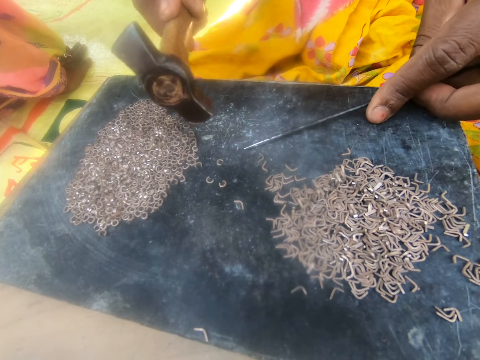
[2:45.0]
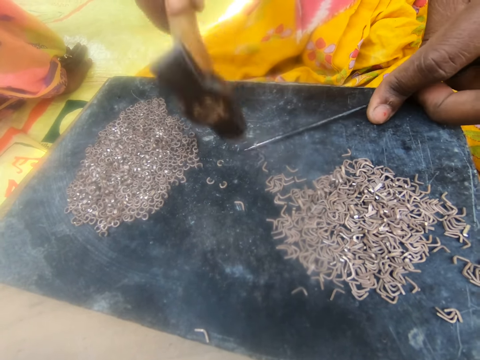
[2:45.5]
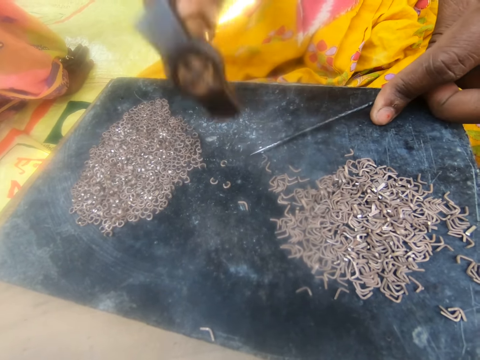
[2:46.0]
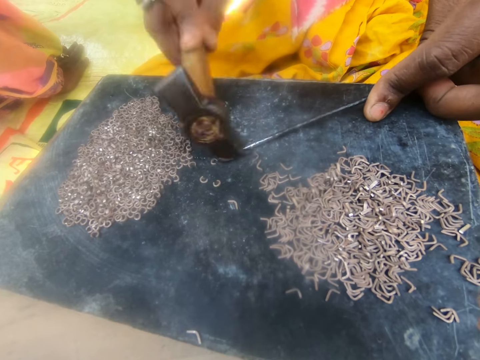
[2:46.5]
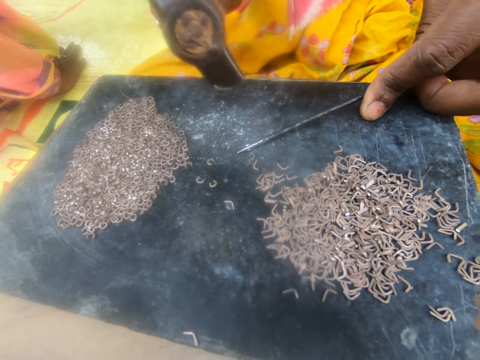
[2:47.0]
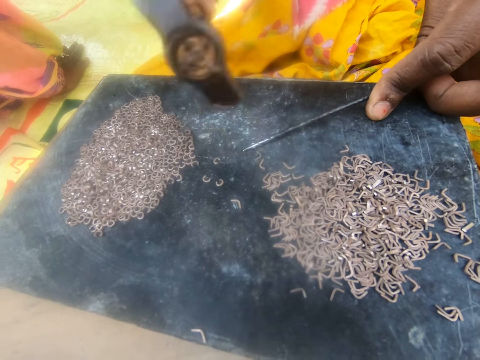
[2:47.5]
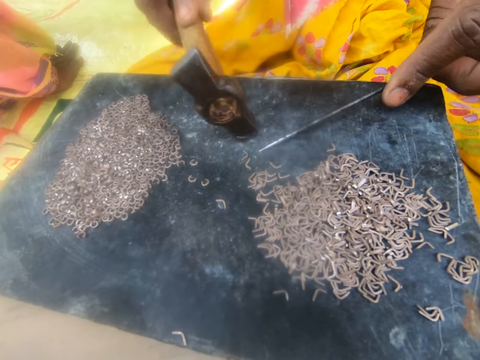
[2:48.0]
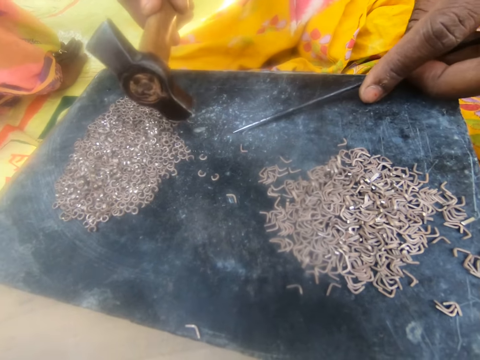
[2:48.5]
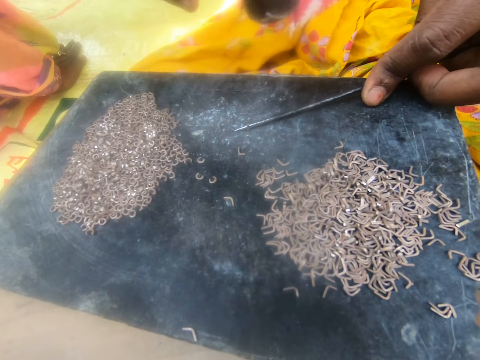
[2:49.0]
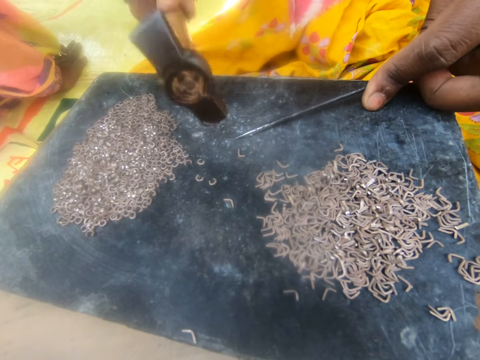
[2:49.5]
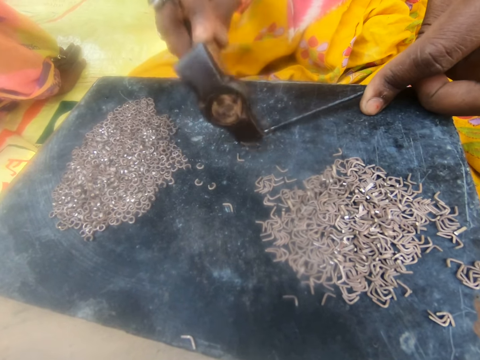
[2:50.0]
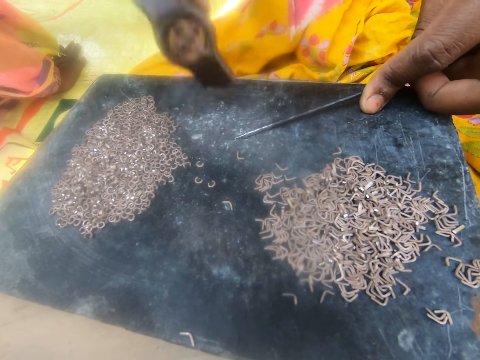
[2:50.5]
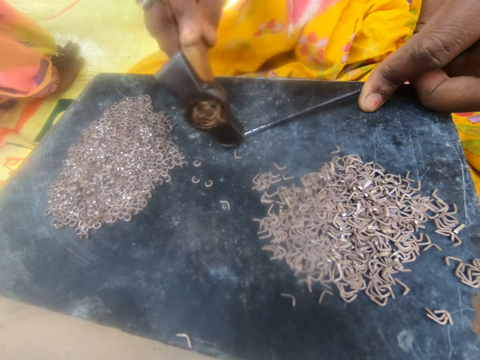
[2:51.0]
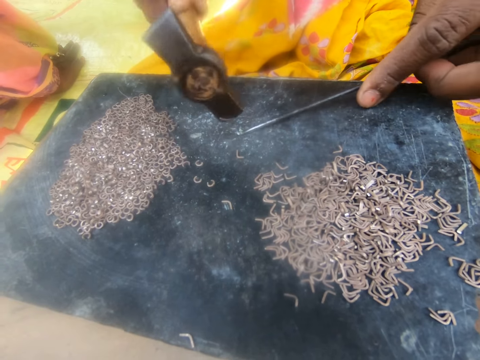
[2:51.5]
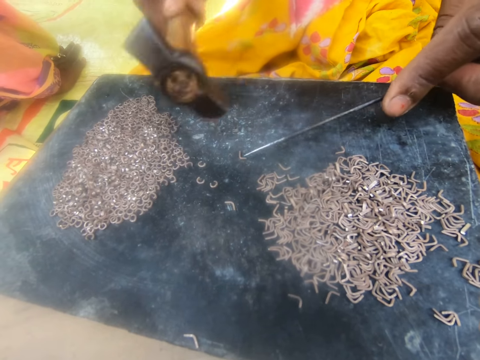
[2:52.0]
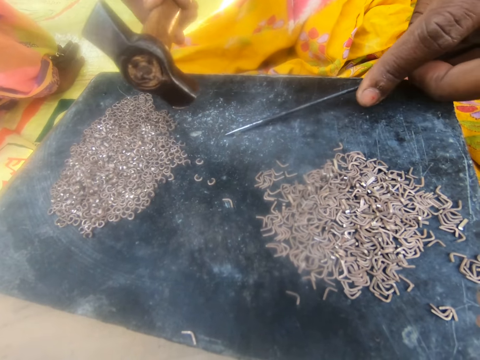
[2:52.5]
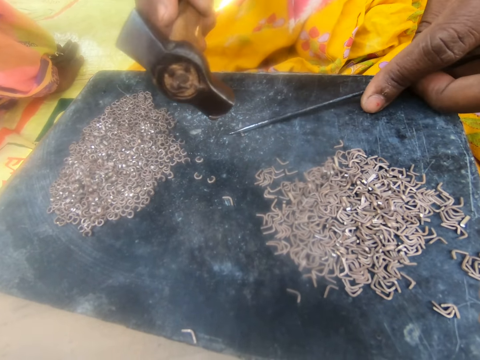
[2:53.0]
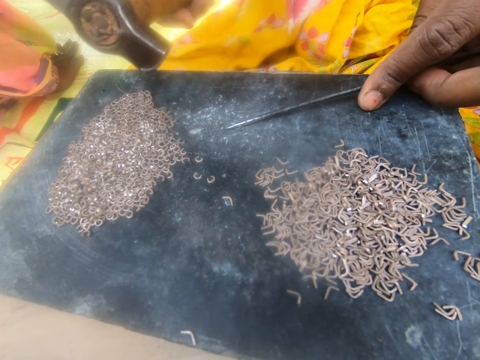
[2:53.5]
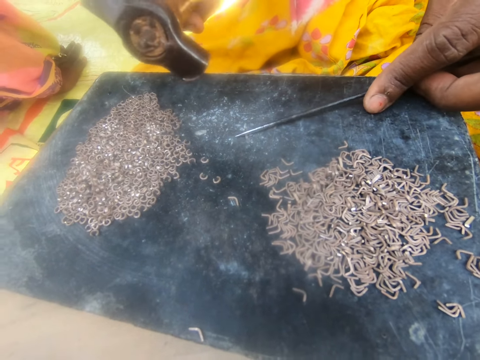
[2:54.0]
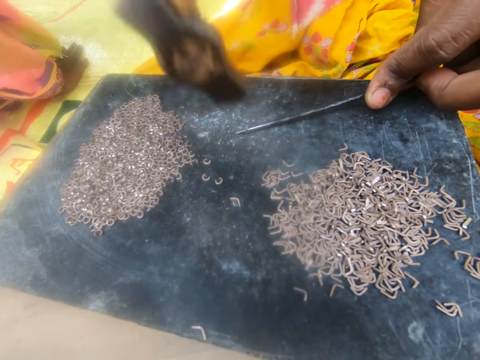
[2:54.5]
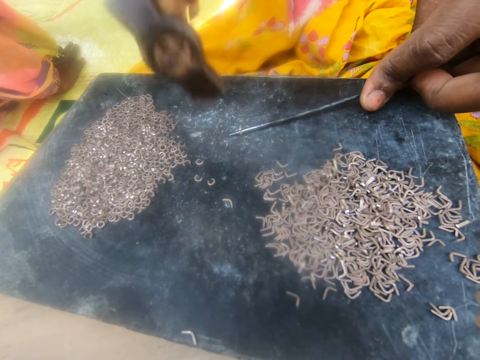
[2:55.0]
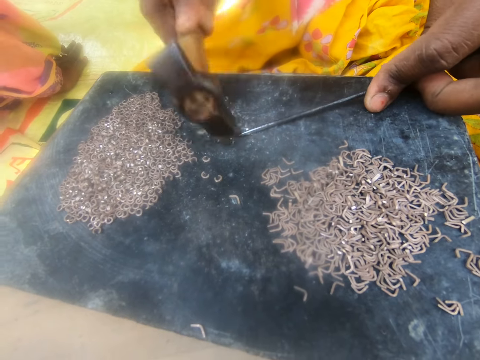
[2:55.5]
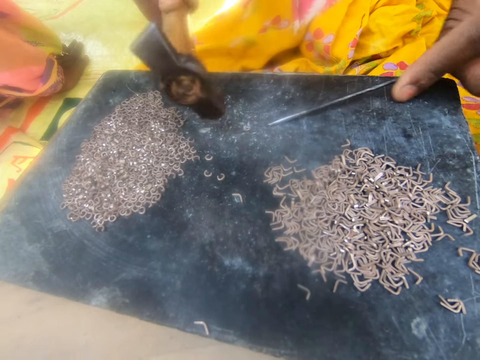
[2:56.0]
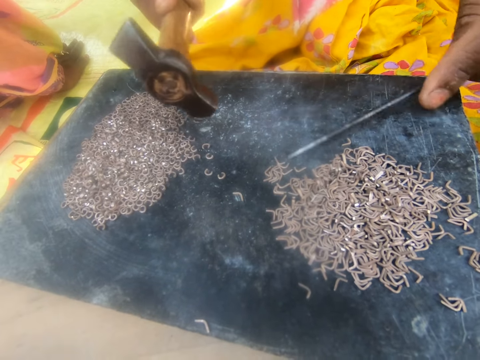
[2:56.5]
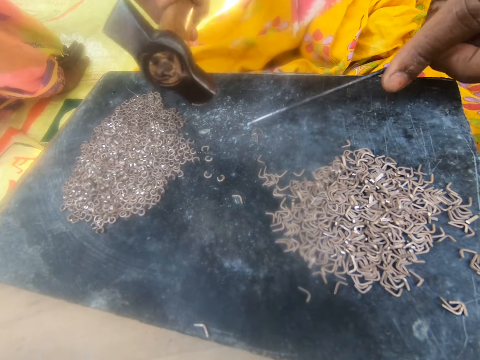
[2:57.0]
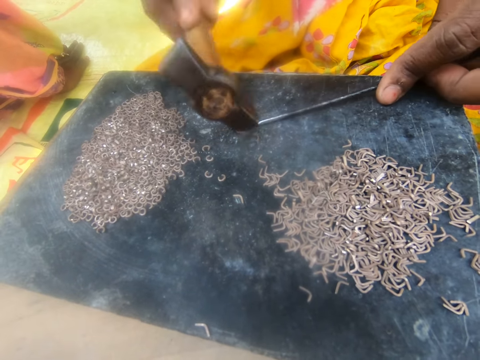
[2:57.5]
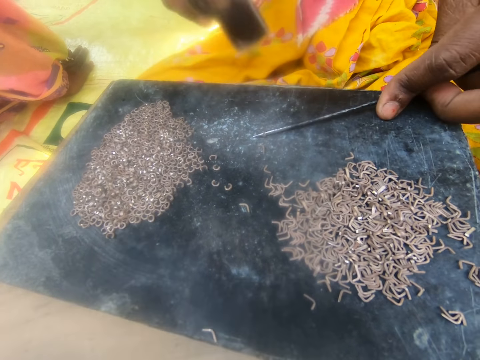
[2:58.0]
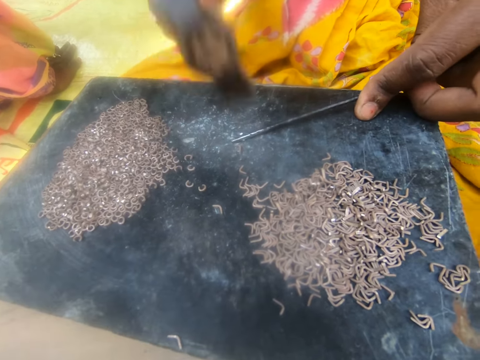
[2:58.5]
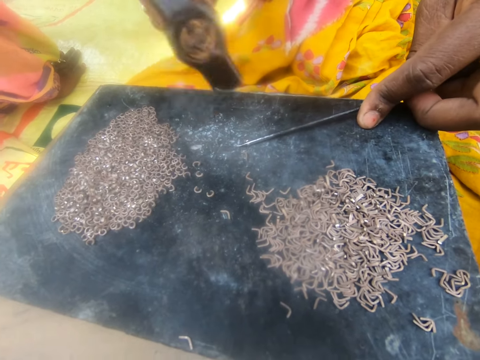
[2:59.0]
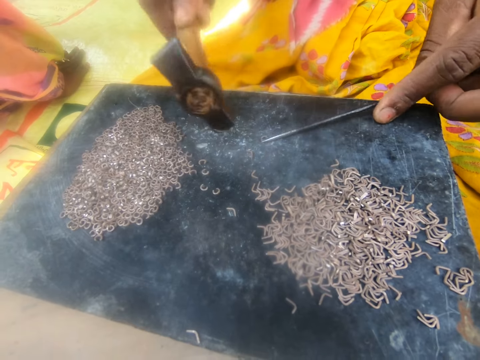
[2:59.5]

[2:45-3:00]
The camera wearer pulls another piece of metal. A lady moves the bent pin on the board with the hammer, picks up a pin on the board with the needle, and presses the needle on the pin. The camera wearer bends the piece of metal. The lady bends the metal pin with the hammer. The camera wearer pulls another piece of metal. The lady moves the bent pin on the board with the hammer, picks up a pin on the board with the needle, and presses the needle on the pin. The camera wearer bends the piece of metal. The lady bends the metal pin with the hammer and moves the bent pin on the board with the hammer. The camera wearer pulls another piece of metal. The lady picks up a pin on the board with the needle and presses the needle on the pin. The camera wearer bends the piece of metal. The lady bends the metal pin with the hammer and moves the bent pin on the board with the hammer. The camera wearer pulls another piece of metal. The lady picks up a pin on the board with the needle and presses the needle on the pin. The camera wearer bends the piece of metal. The lady bends the metal pin with the hammer.

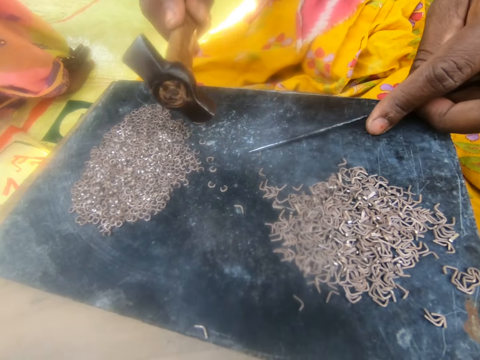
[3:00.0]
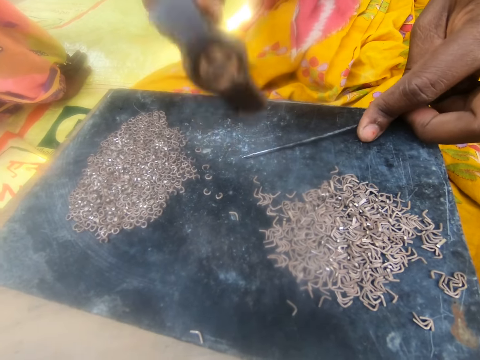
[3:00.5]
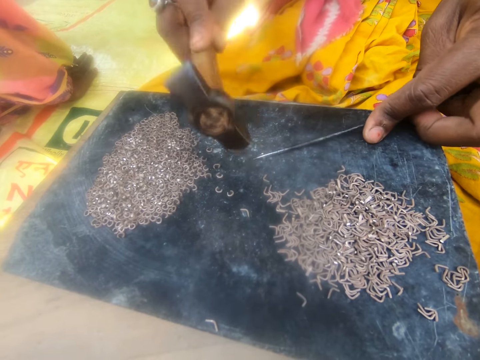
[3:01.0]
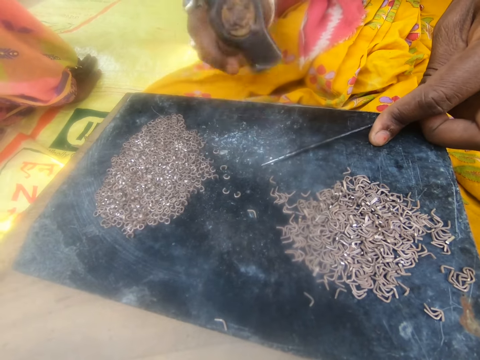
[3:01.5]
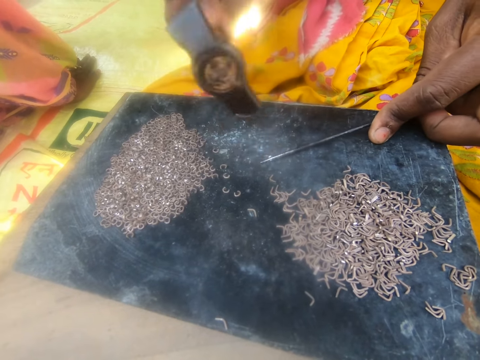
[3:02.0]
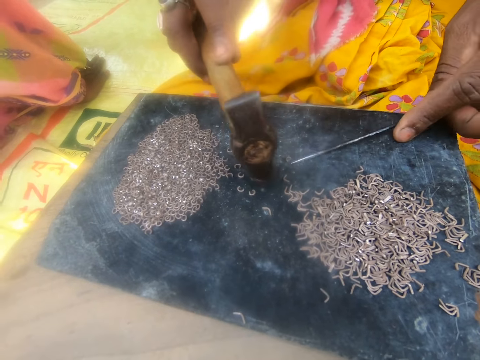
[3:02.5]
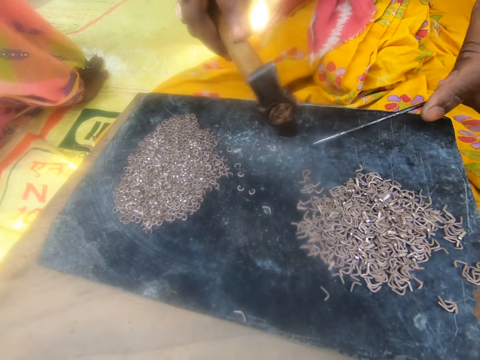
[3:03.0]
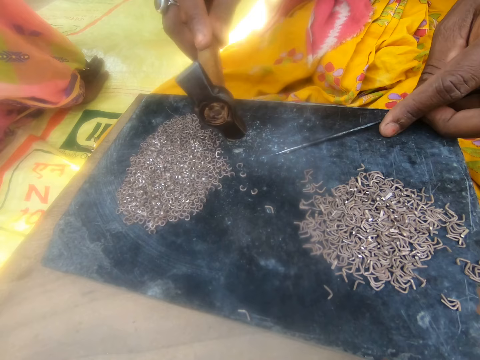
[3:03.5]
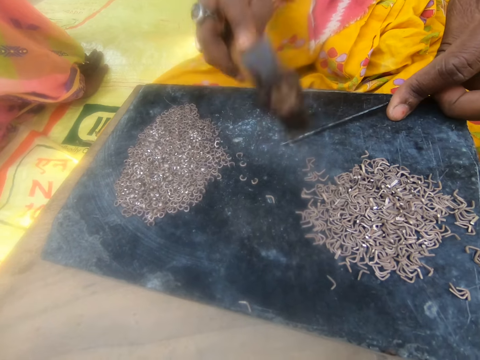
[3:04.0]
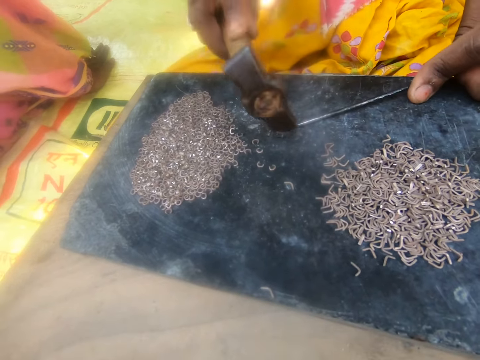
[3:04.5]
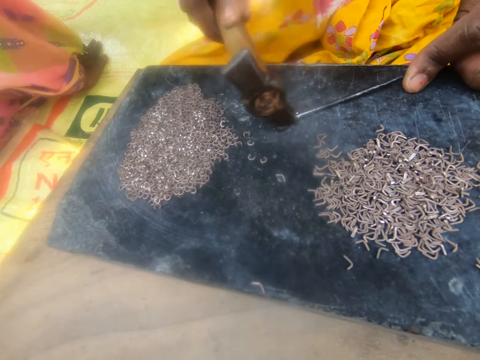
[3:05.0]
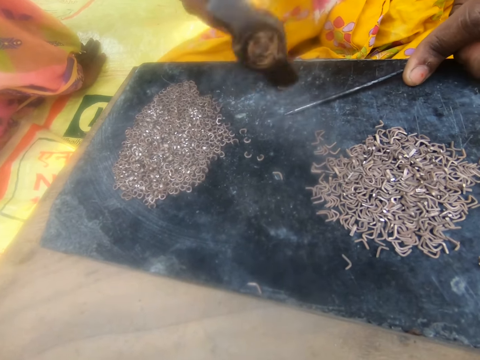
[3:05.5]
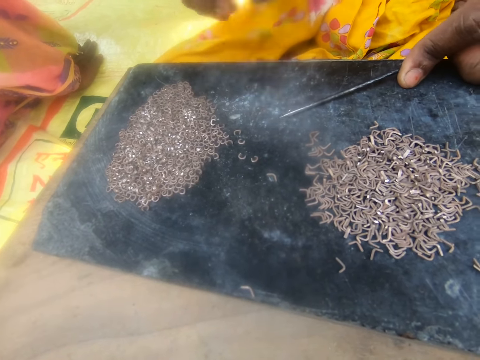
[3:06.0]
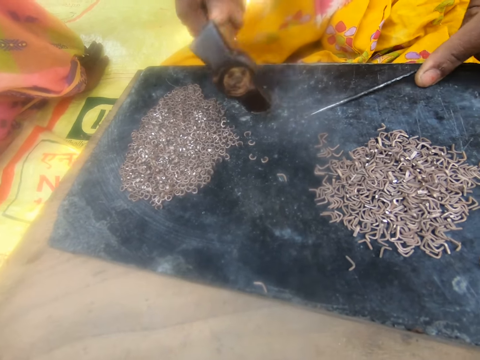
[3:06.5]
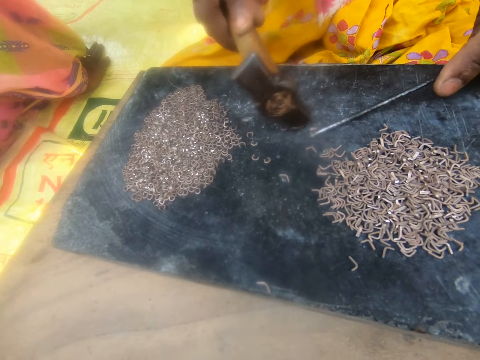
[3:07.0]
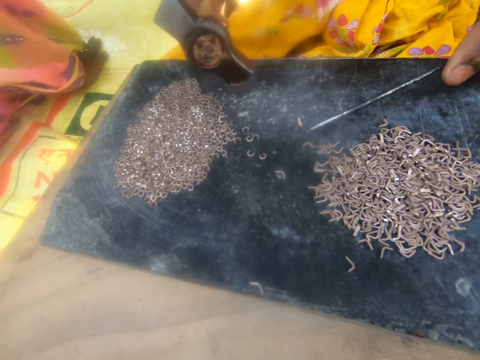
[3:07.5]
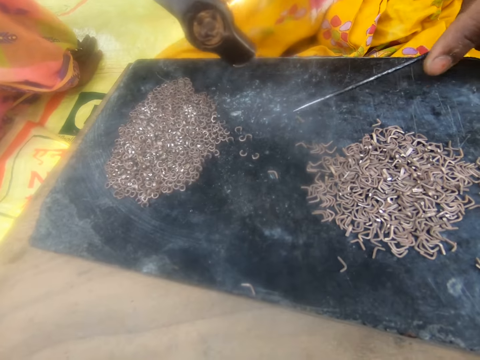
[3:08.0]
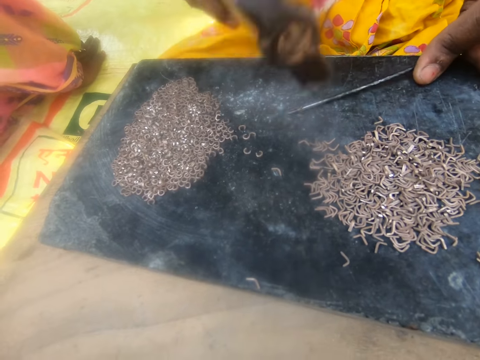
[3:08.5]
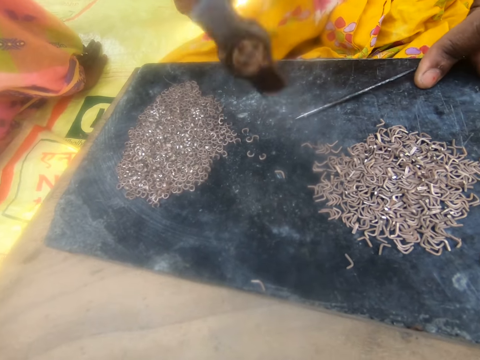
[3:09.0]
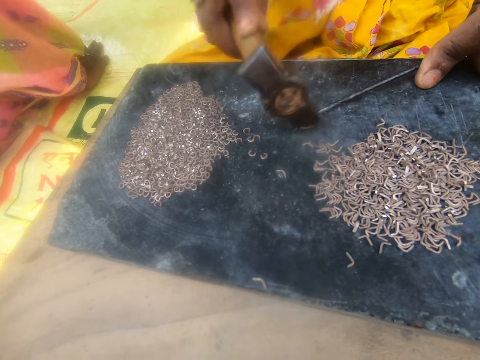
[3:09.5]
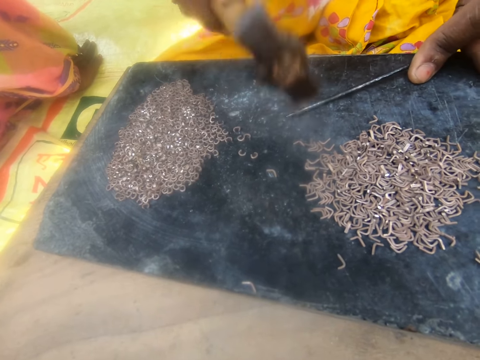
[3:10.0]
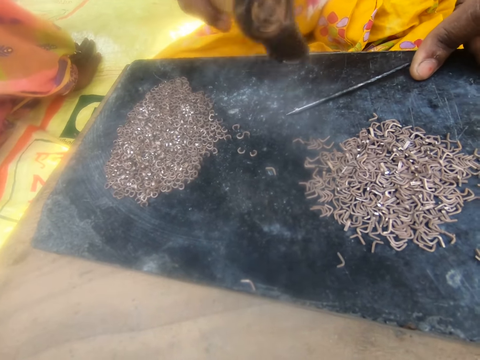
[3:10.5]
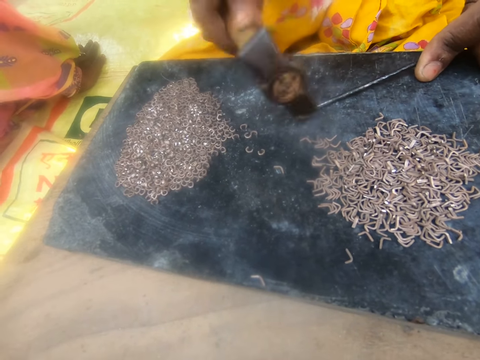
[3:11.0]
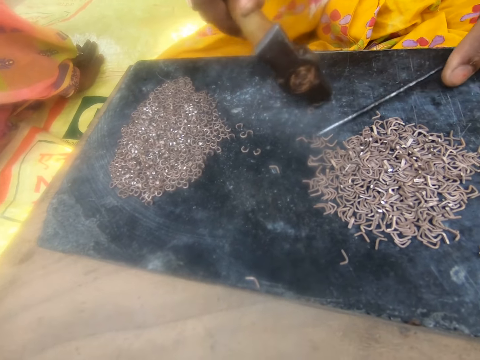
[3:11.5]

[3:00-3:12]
The camera wearer pulls another piece of metal. A lady moves the bent pin on the board with the hammer and picks up a pin on the board with the needle. The camera wearer bends the piece of metal. The lady presses the needle on the pin and bends the metal pin with the hammer. The camera wearer pulls another piece of metal. The lady moves the bent pin on the board with the hammer. The camera wearer bends the piece of metal. The lady picks up a pin on the board with the needle, presses the needle on the pin, and bends the metal pin with the hammer. The camera wearer pulls another piece of metal. The lady moves the bent pin on the board with the hammer, picks up a pin on the board with the needle, presses the needle on the pin, and bends the metal pin with the hammer. The camera wearer bends the piece of metal.
